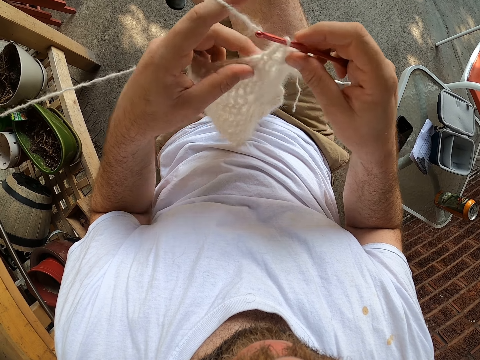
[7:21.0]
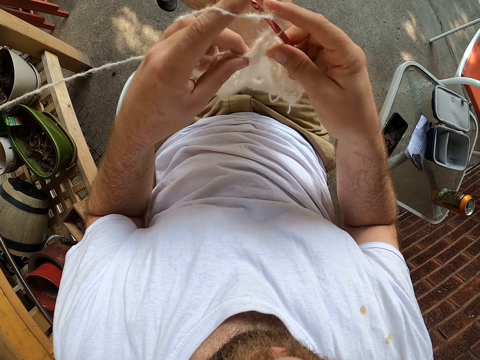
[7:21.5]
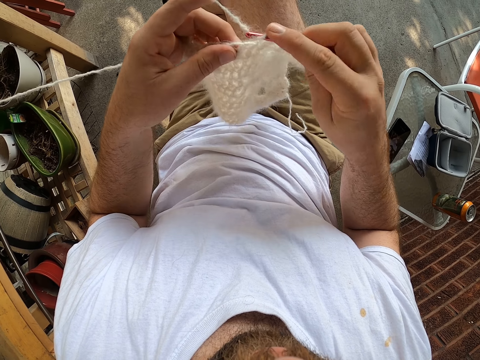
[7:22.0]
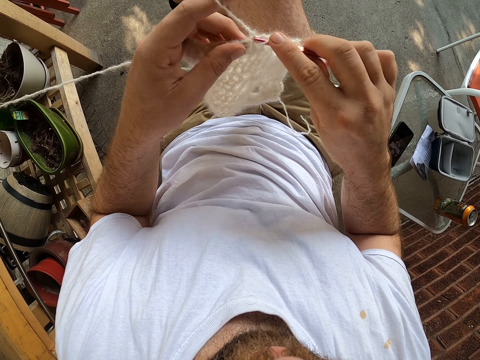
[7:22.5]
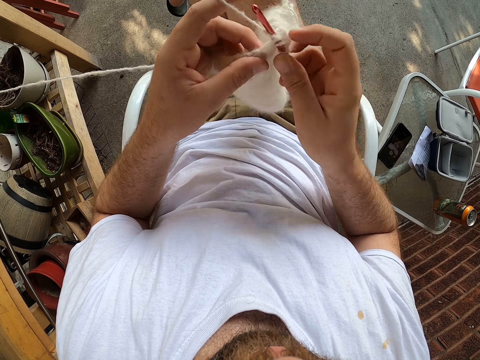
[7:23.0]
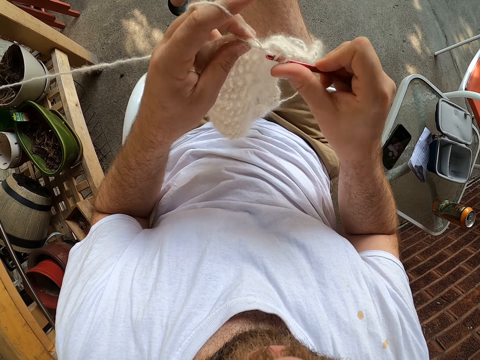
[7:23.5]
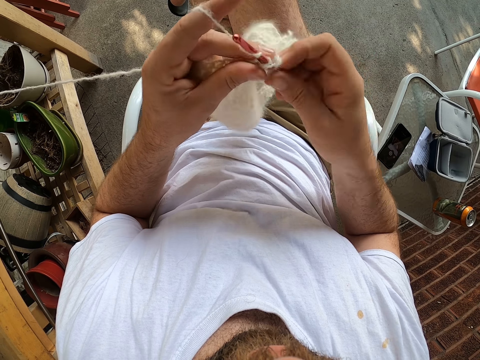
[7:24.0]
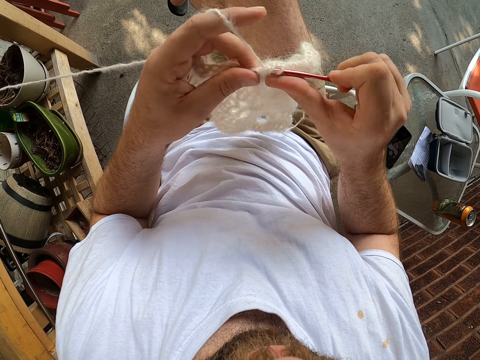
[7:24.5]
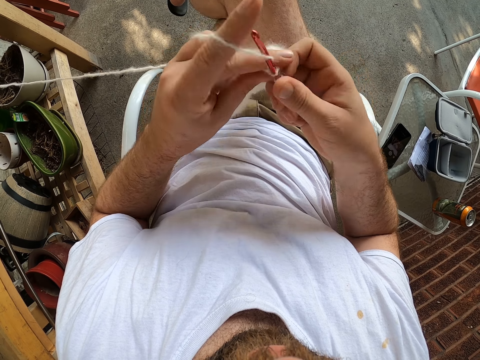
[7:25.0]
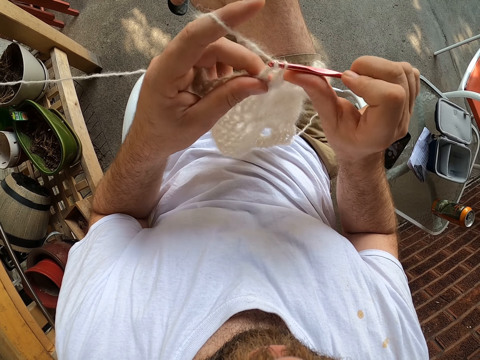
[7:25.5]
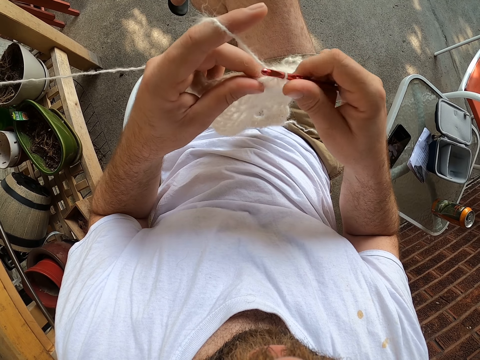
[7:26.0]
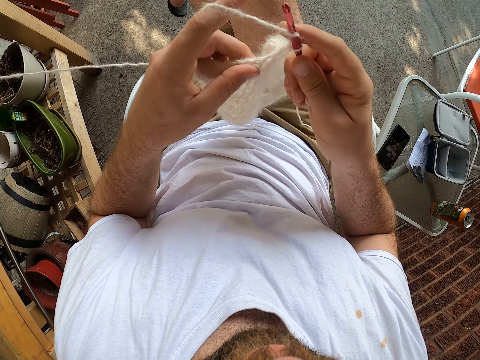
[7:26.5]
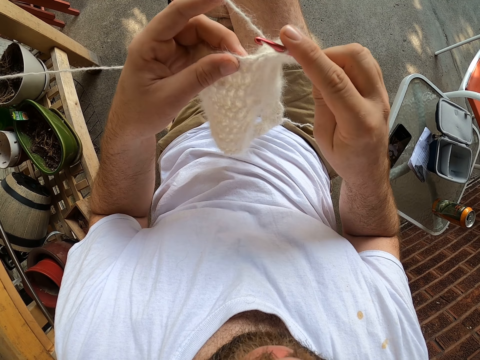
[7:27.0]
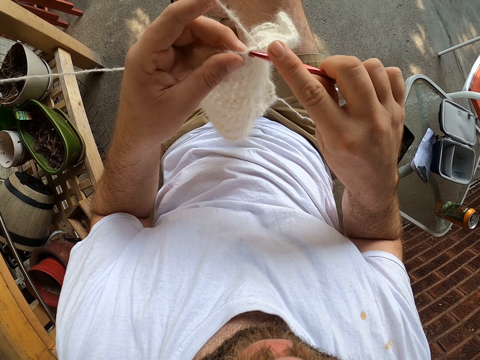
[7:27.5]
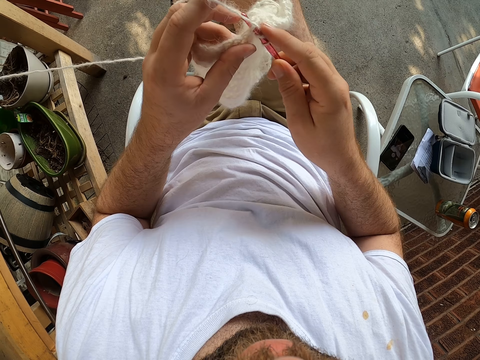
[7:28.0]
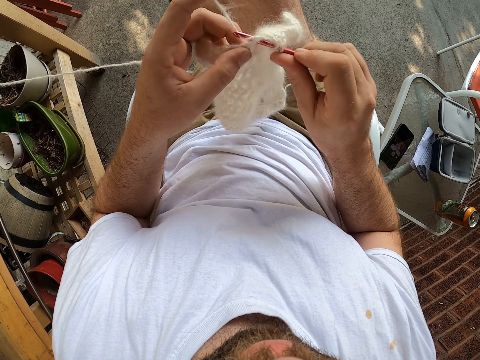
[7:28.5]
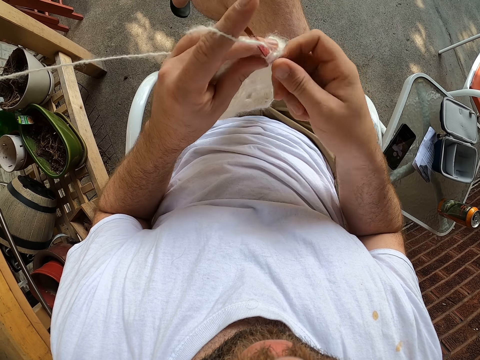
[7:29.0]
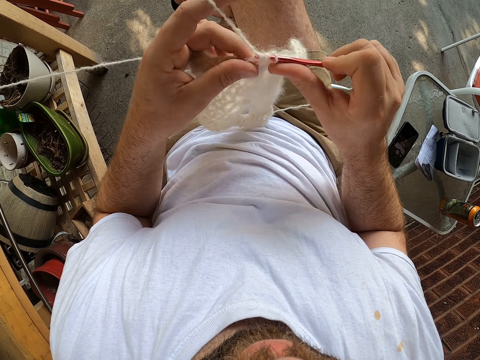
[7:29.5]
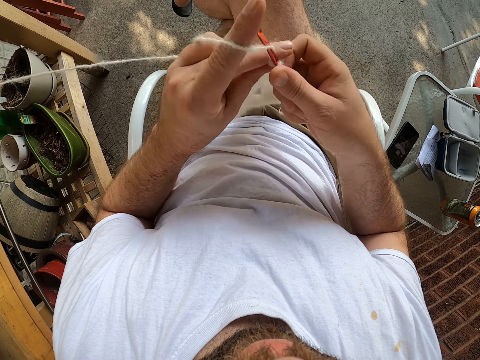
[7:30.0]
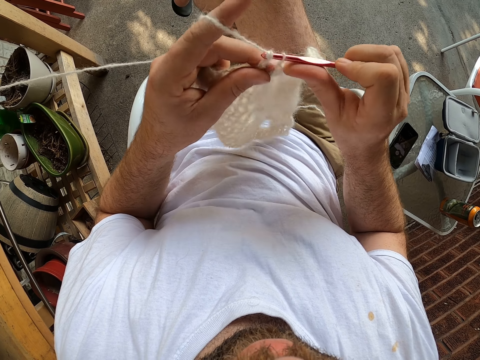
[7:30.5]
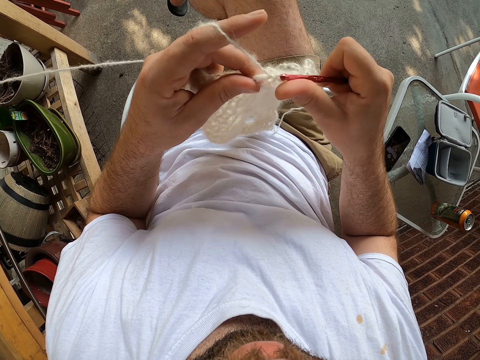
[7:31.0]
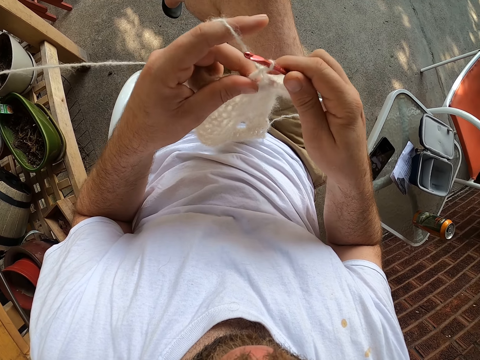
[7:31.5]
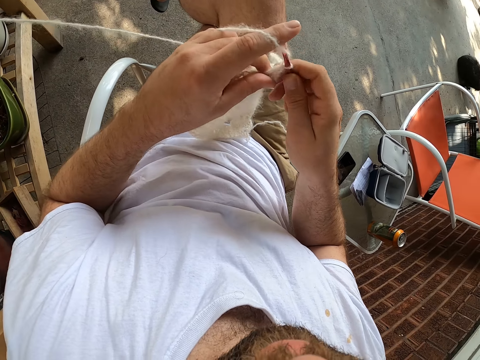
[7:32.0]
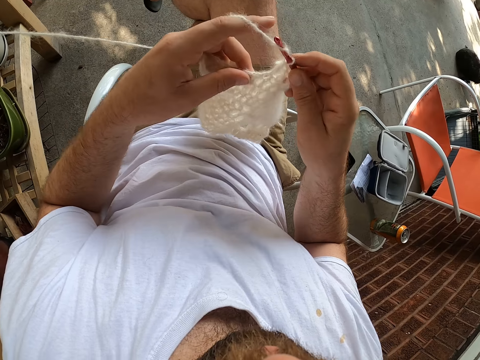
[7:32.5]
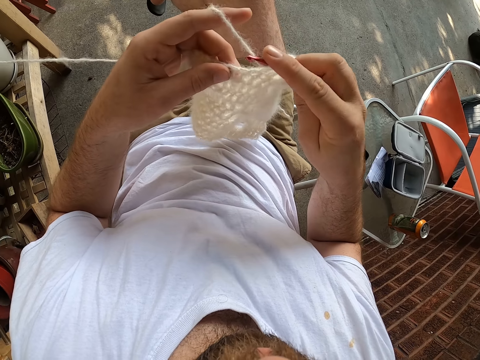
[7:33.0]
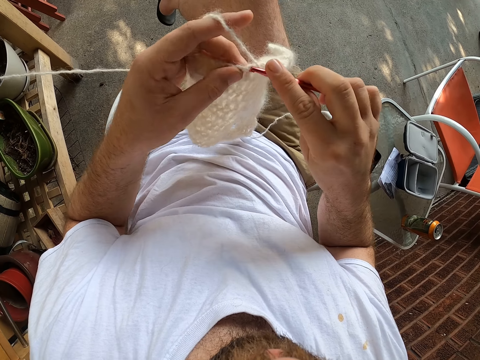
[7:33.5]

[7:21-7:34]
The camera wearer holds a fabric. They roll knitting thread on the crochet hook. They hold the crochet hook. They hook the knitting thread with the crochet hook. They roll the knitting thread on the crochet hook. They hook the knitting thread with the crochet hook. They roll the knitting thread on the crochet hook. They hook the knitting thread with the crochet hook. They roll the knitting thread on the crochet hook. They knit the fabric. They hook the knitting thread with the crochet hook. They roll the knitting thread on the crochet hook. They hook the knitting thread with the crochet hook. They roll the knitting thread on the crochet hook. They hook the knitting thread with the crochet hook. They roll the knitting thread on the crochet hook.

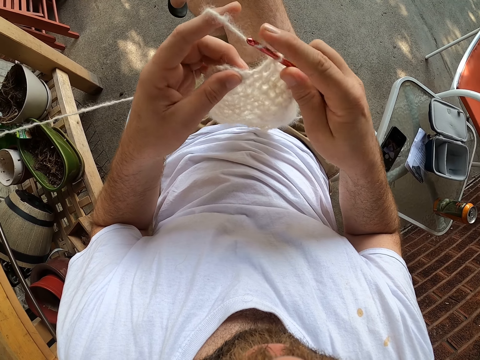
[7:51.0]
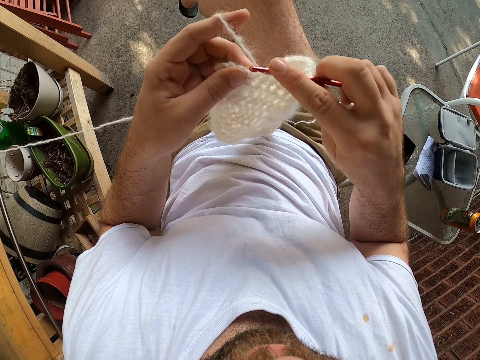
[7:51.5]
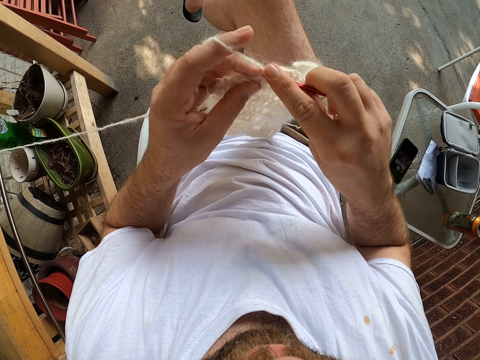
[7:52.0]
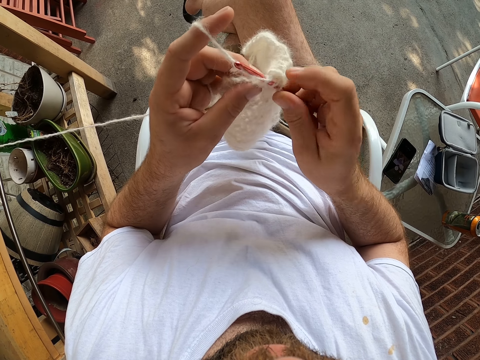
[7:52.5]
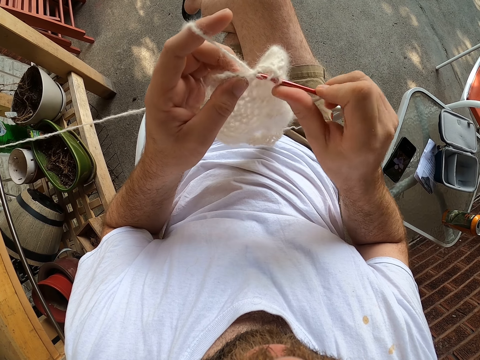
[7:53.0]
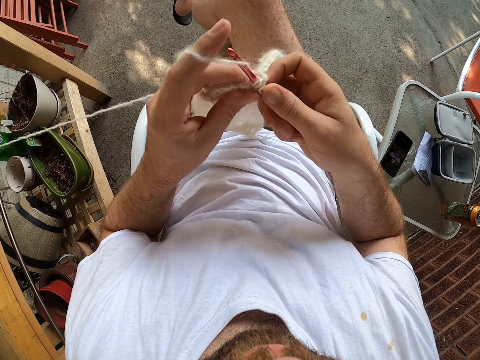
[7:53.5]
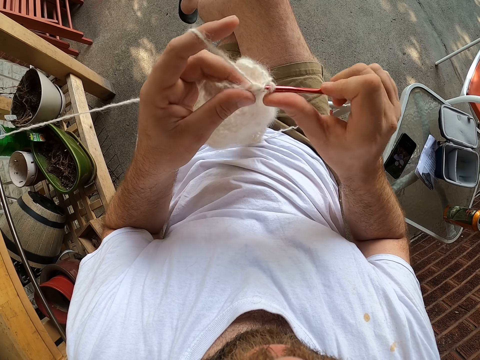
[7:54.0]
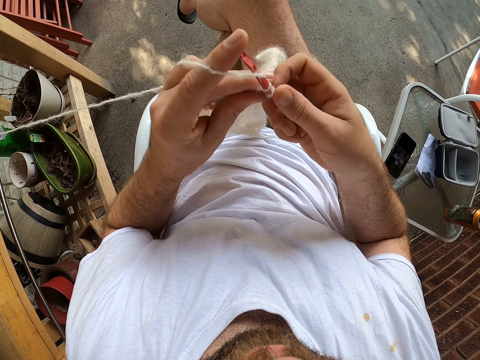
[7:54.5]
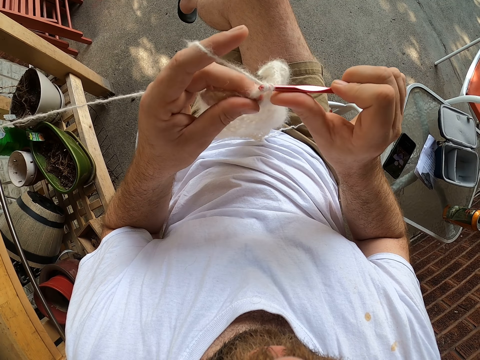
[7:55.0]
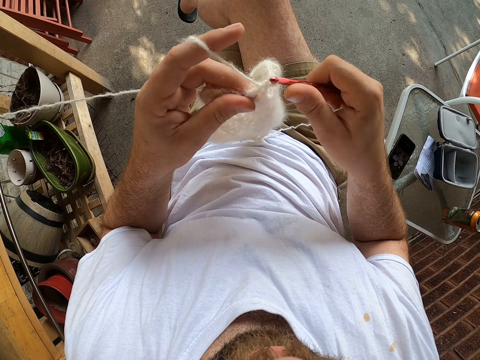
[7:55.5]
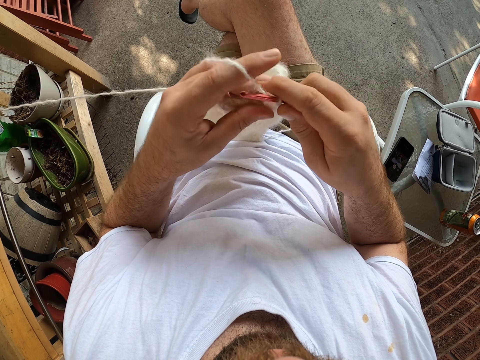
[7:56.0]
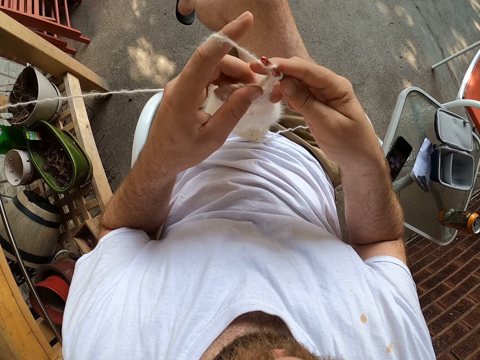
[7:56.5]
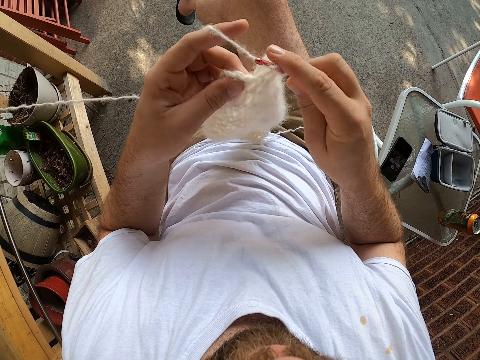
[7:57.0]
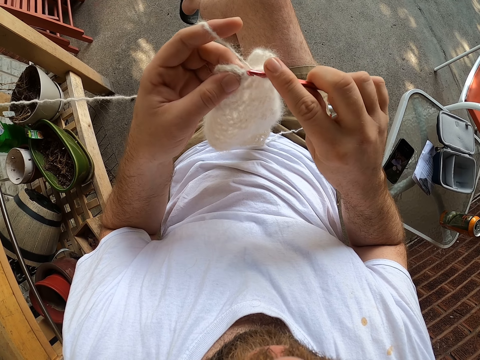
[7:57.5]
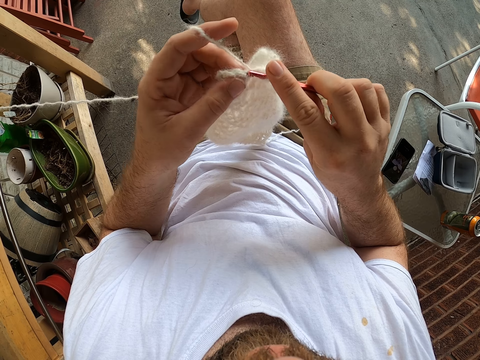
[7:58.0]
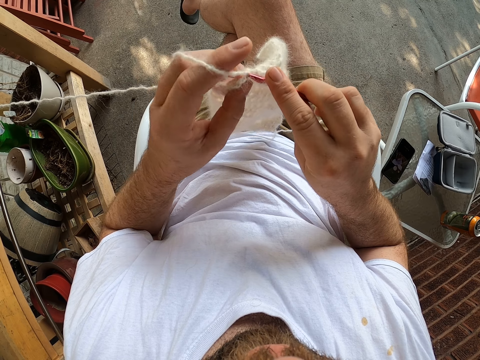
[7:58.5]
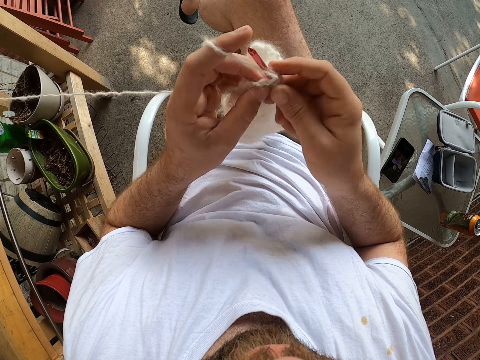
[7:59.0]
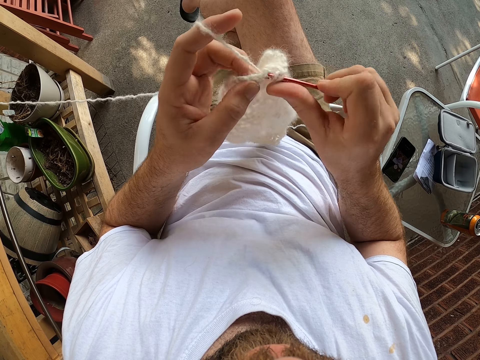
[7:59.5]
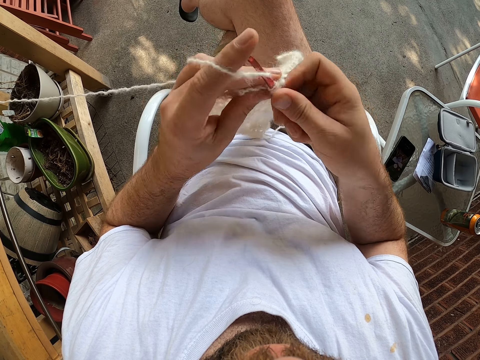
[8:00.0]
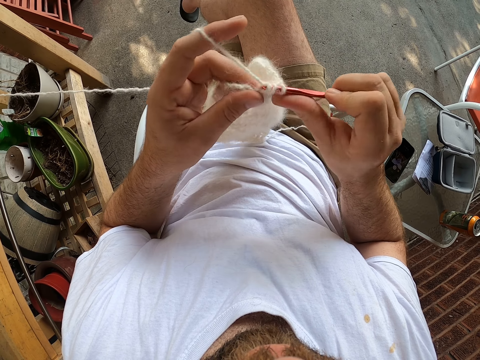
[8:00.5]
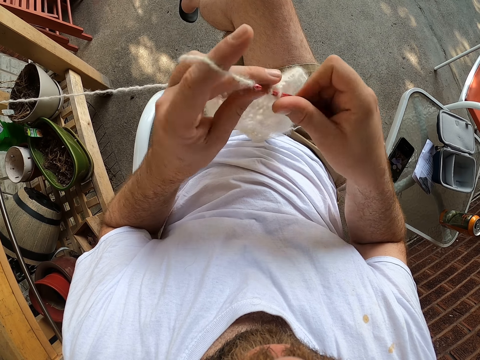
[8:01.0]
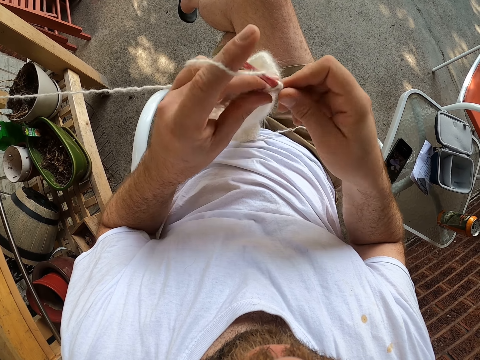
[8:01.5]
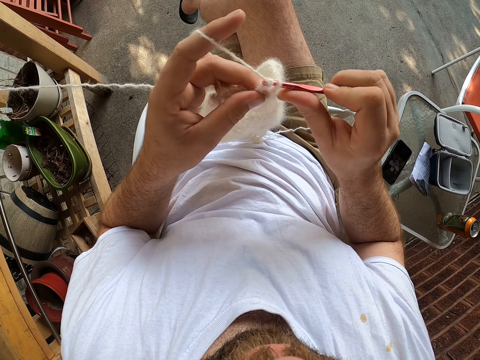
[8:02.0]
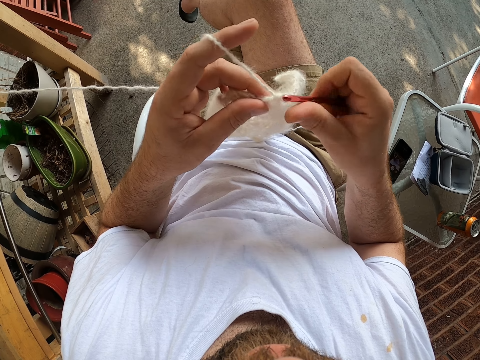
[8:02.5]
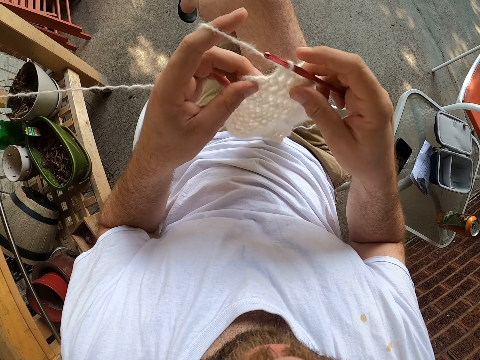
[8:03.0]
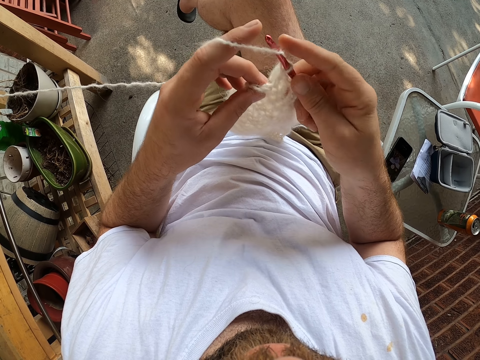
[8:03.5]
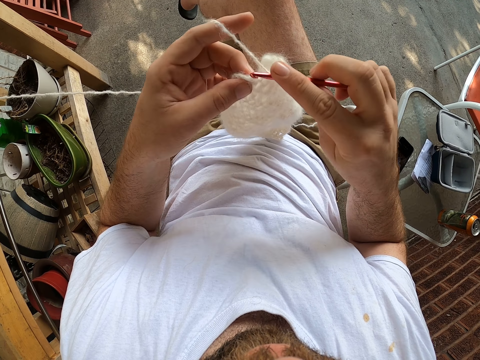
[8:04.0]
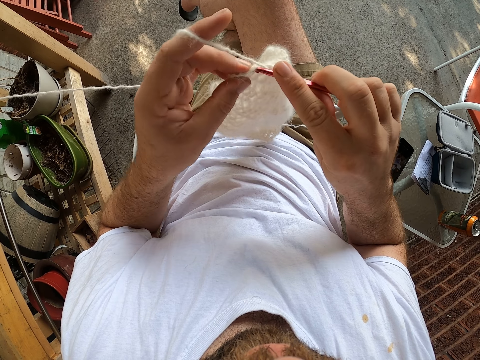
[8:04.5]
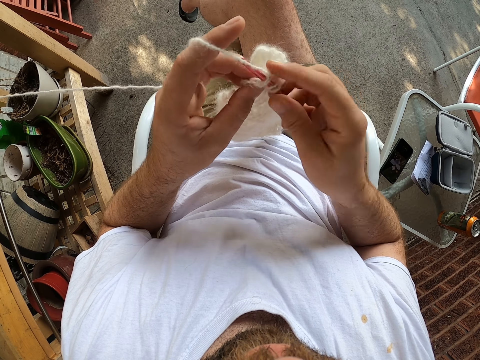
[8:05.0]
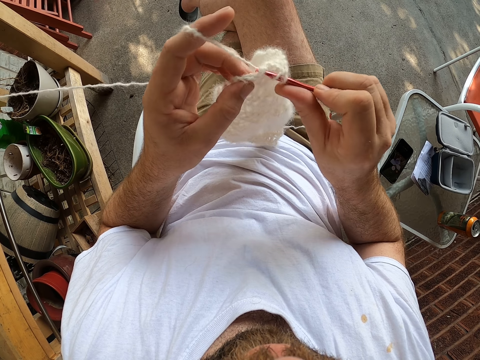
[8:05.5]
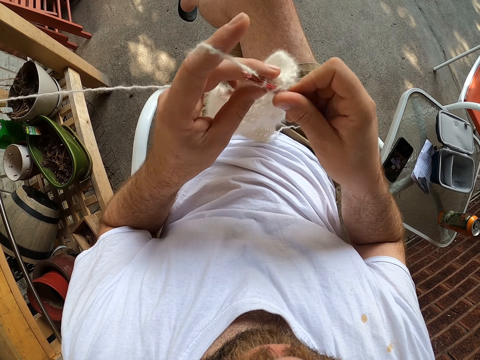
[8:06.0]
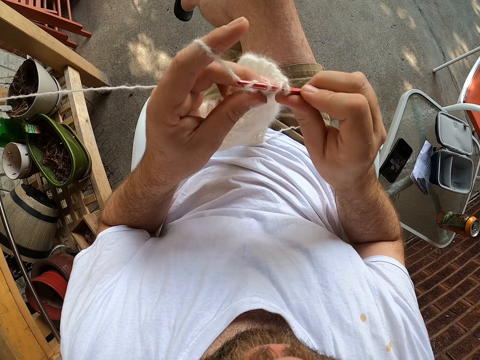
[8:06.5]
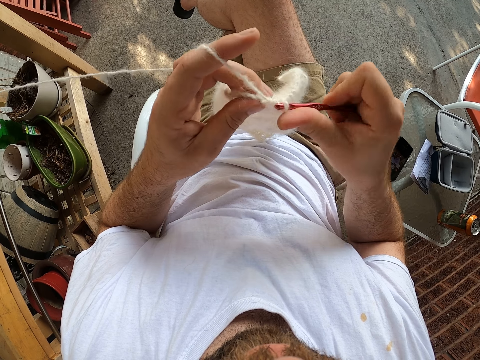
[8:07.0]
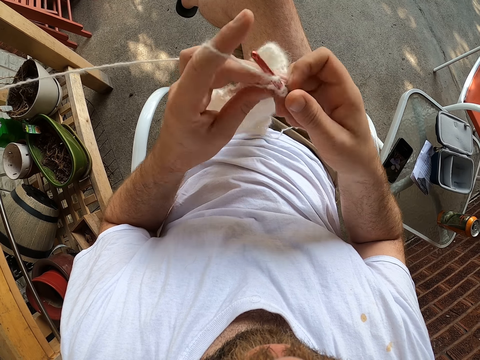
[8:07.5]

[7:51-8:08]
The camera wearer hooks a knitting thread with a crochet hook. They do it again. They roll the knitting thread on the crochet hook. They hook the knitting thread with the crochet hook. They roll the knitting thread on the crochet hook. They hook the knitting thread with the crochet hook. They roll the knitting thread on the crochet hook. They hold the crochet hook. They knit the fabric. They hook the knitting thread with the crochet hook. They roll the knitting thread on the crochet hook. They hook the knitting thread with the crochet hook. They roll the knitting thread on the crochet hook. They hook the knitting thread with the crochet hook. They hold the fabric. They roll the knitting thread on the crochet hook. They knit the fabric. They hook the knitting thread with the crochet hook. They roll the knitting thread on the crochet hook. They hook the knitting thread with the crochet hook. They roll the knitting thread on the crochet hook.
